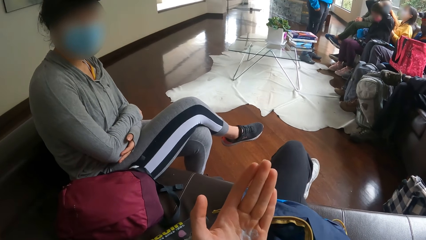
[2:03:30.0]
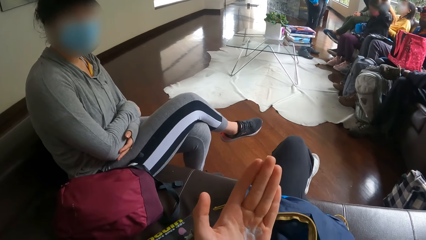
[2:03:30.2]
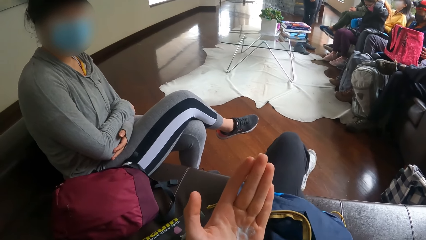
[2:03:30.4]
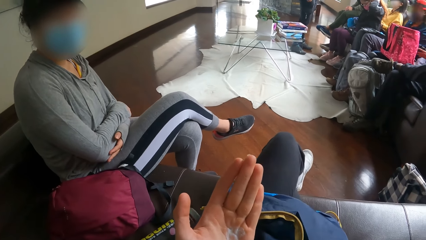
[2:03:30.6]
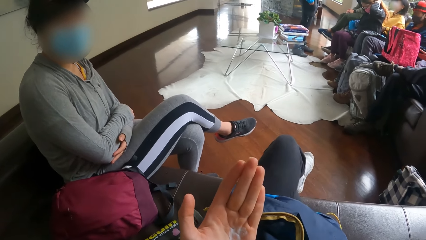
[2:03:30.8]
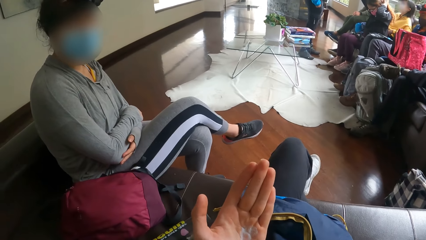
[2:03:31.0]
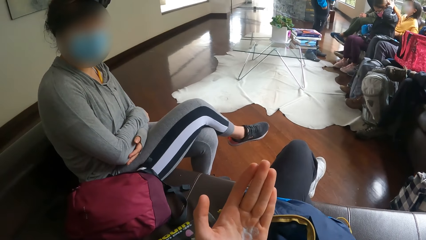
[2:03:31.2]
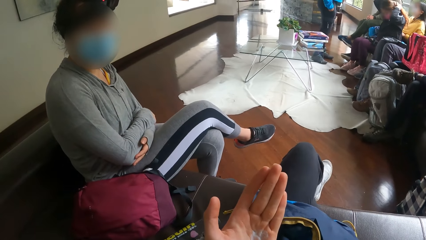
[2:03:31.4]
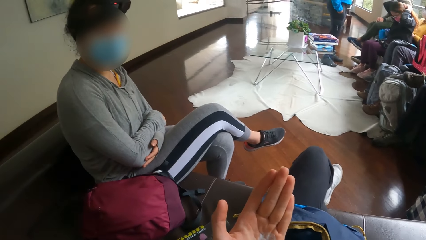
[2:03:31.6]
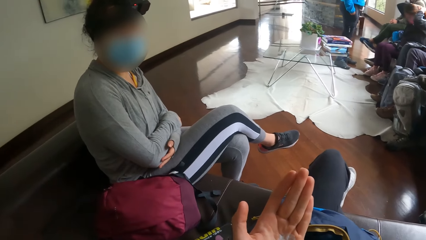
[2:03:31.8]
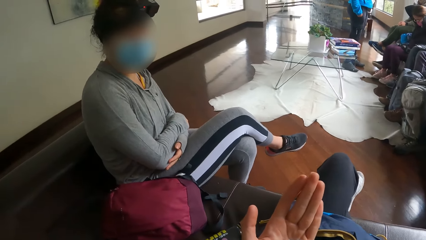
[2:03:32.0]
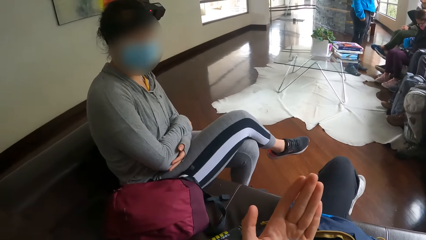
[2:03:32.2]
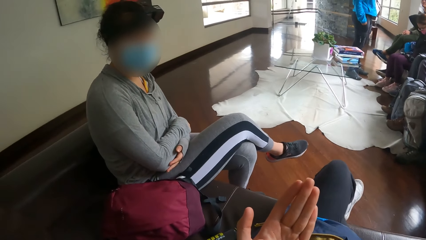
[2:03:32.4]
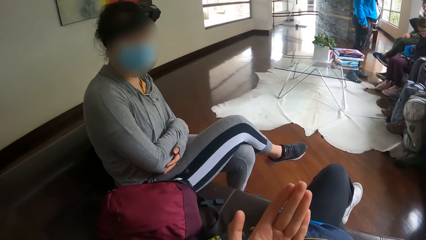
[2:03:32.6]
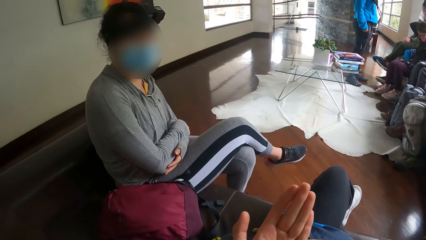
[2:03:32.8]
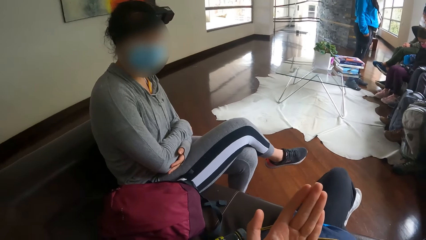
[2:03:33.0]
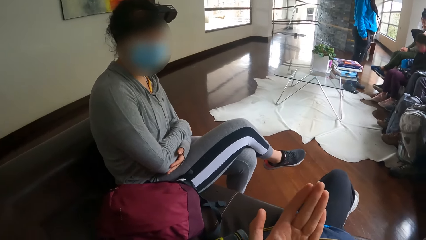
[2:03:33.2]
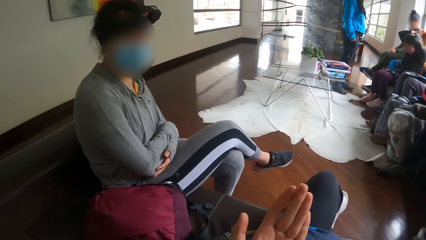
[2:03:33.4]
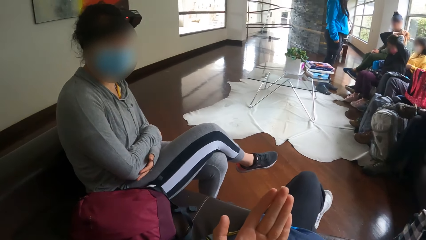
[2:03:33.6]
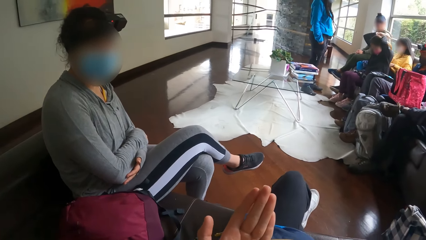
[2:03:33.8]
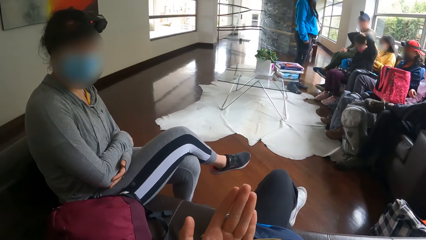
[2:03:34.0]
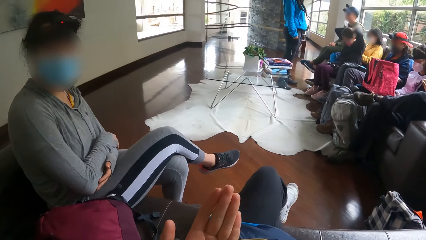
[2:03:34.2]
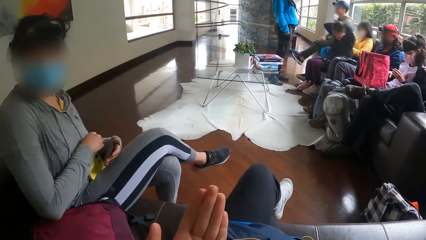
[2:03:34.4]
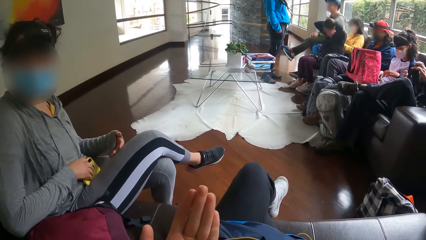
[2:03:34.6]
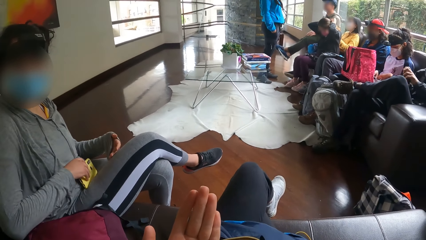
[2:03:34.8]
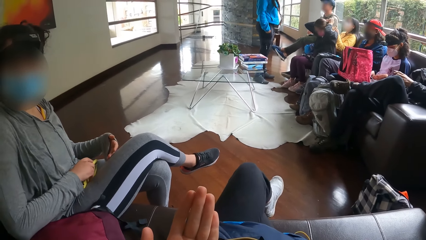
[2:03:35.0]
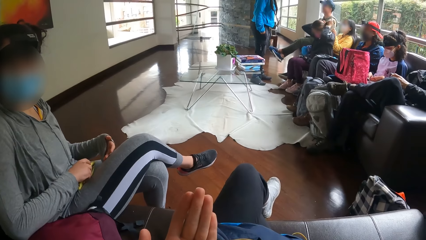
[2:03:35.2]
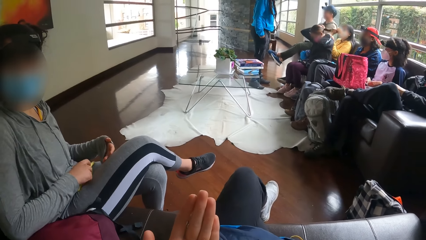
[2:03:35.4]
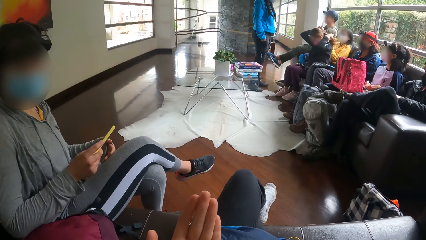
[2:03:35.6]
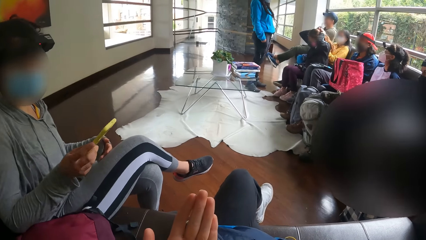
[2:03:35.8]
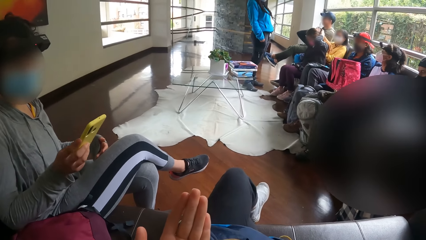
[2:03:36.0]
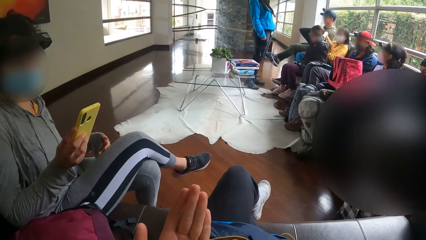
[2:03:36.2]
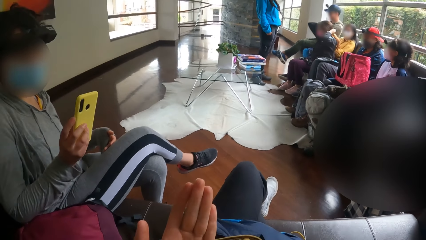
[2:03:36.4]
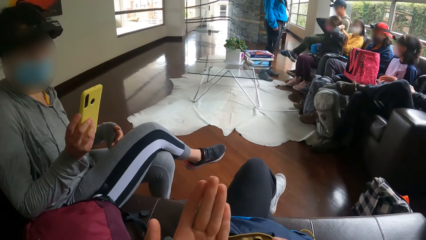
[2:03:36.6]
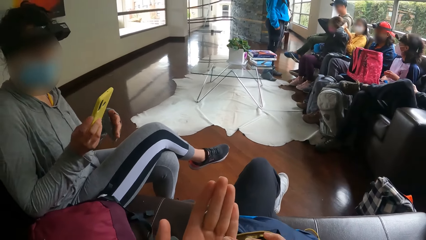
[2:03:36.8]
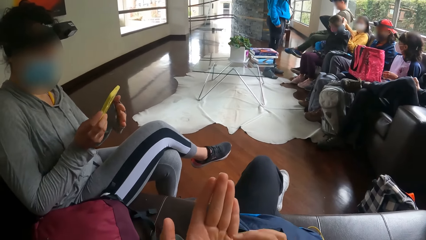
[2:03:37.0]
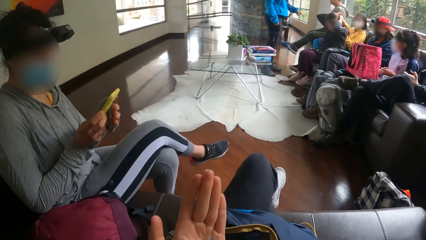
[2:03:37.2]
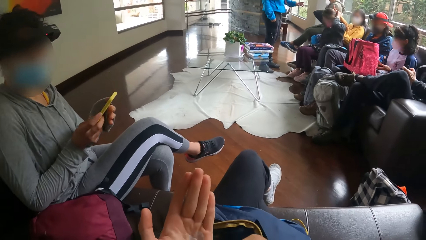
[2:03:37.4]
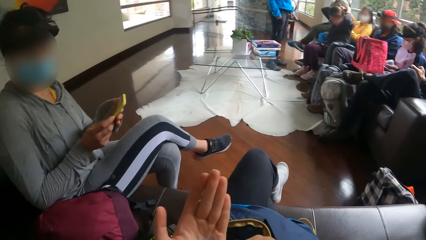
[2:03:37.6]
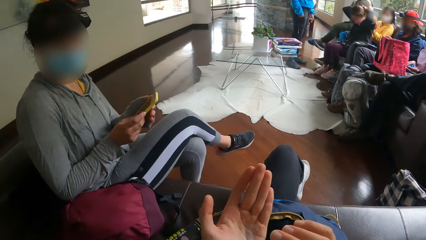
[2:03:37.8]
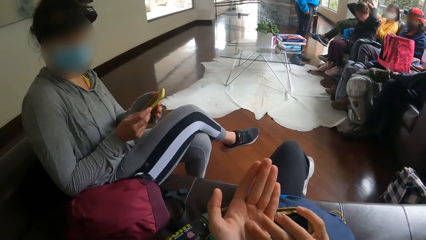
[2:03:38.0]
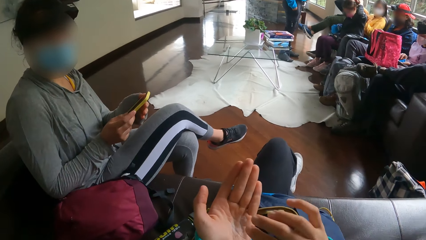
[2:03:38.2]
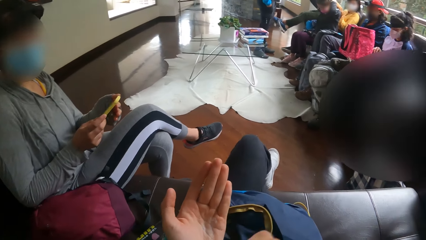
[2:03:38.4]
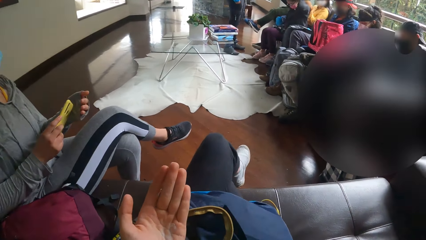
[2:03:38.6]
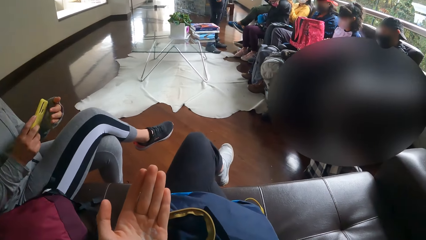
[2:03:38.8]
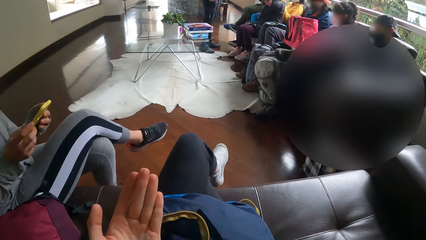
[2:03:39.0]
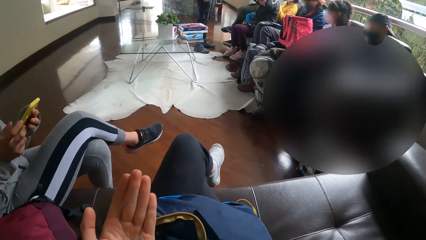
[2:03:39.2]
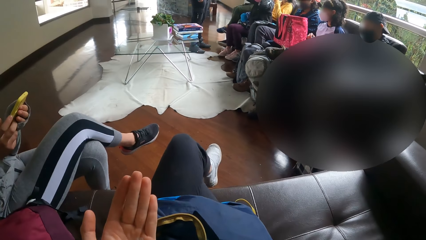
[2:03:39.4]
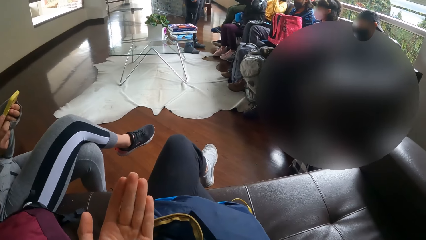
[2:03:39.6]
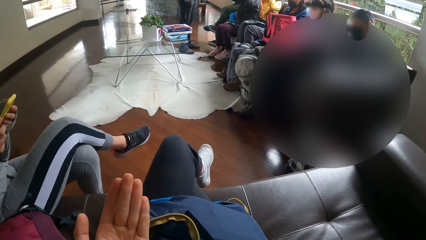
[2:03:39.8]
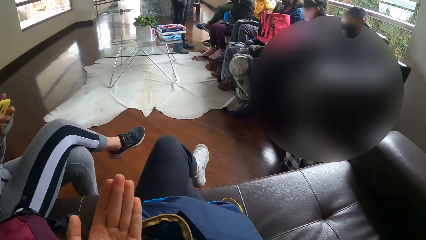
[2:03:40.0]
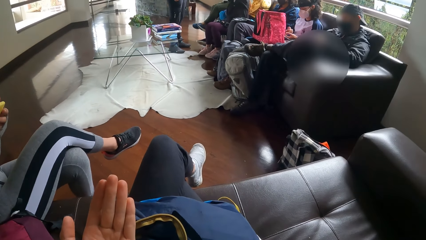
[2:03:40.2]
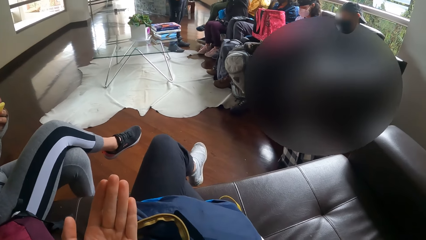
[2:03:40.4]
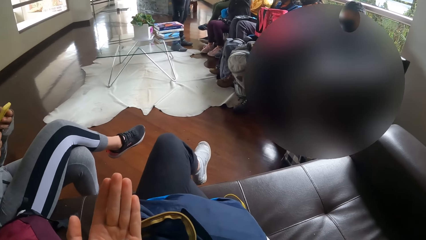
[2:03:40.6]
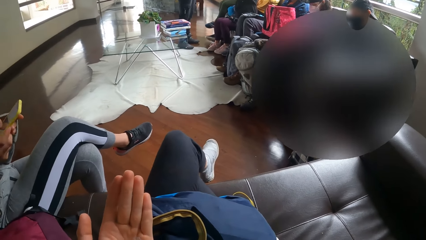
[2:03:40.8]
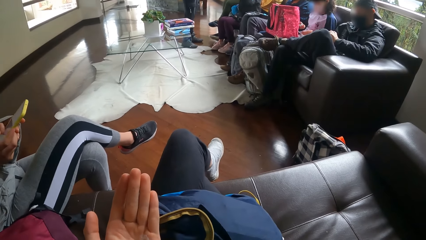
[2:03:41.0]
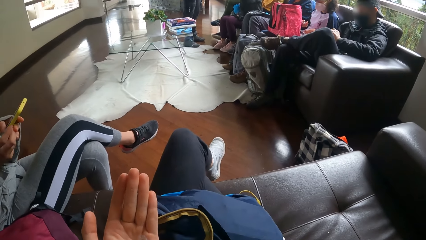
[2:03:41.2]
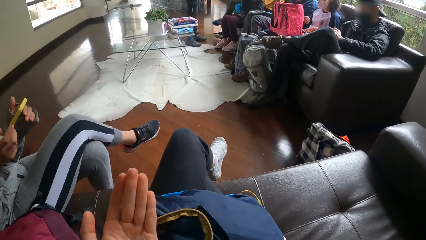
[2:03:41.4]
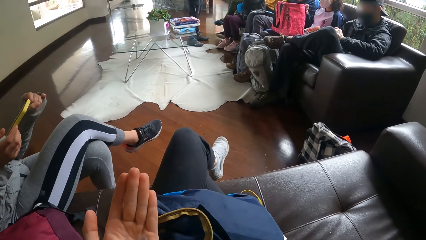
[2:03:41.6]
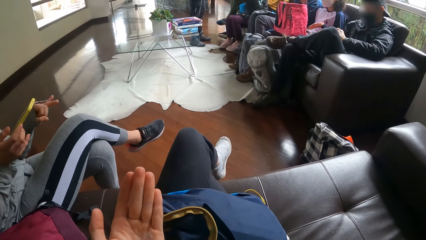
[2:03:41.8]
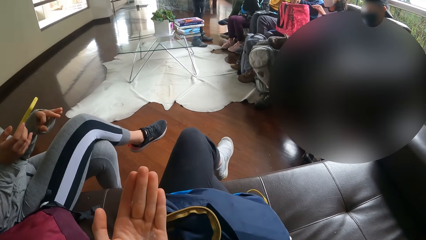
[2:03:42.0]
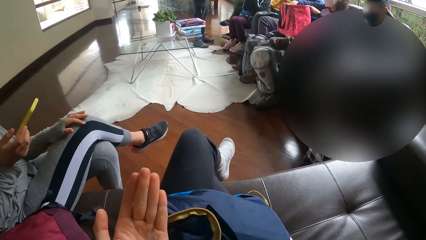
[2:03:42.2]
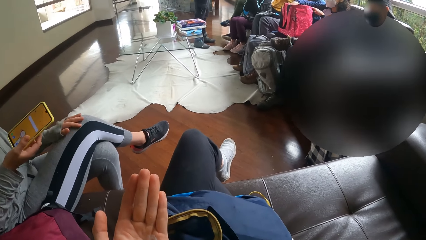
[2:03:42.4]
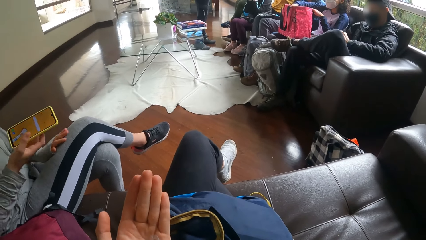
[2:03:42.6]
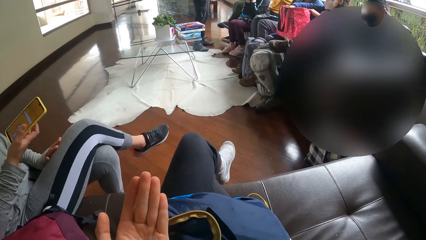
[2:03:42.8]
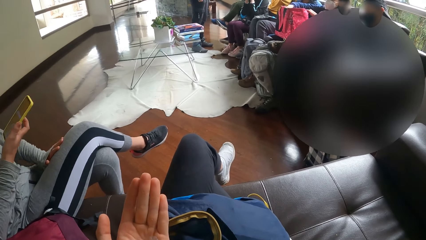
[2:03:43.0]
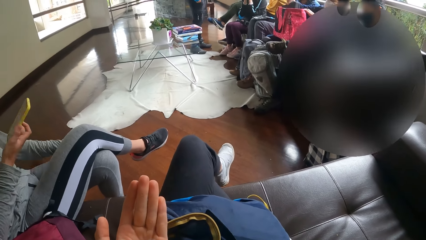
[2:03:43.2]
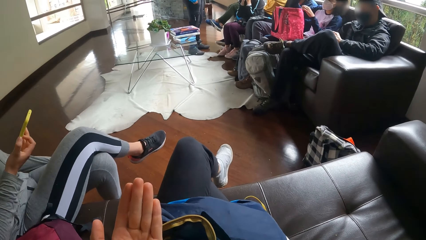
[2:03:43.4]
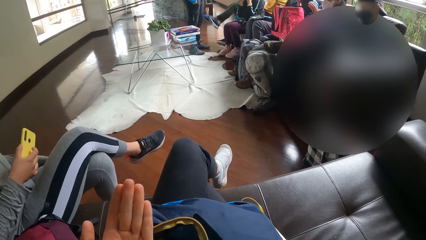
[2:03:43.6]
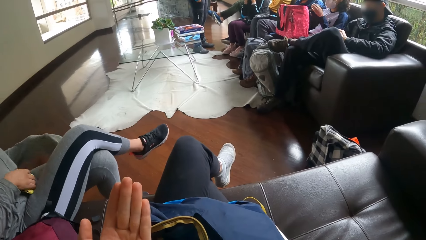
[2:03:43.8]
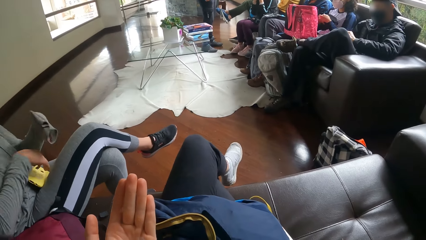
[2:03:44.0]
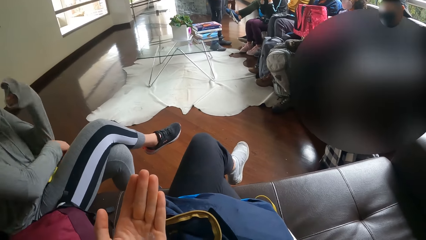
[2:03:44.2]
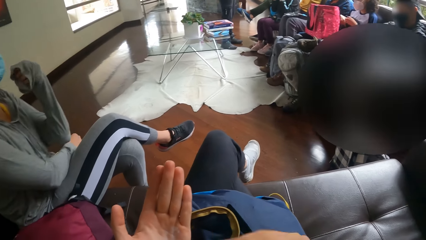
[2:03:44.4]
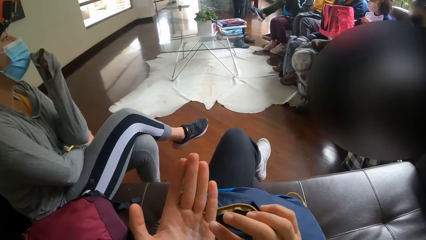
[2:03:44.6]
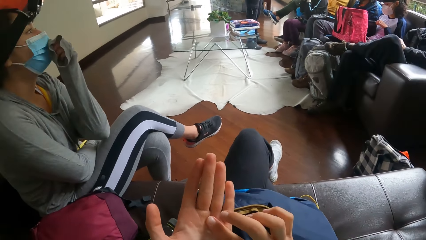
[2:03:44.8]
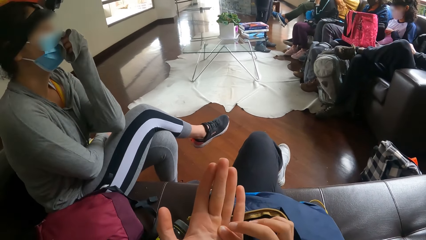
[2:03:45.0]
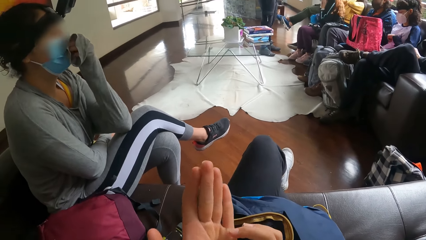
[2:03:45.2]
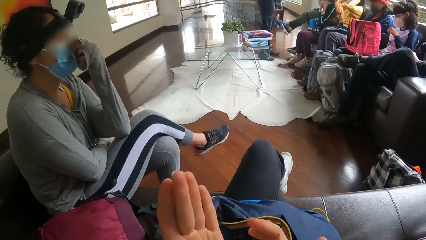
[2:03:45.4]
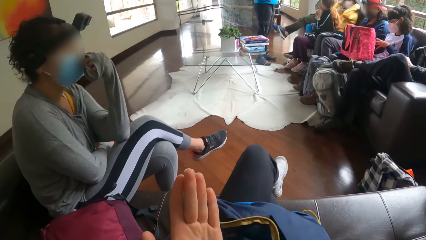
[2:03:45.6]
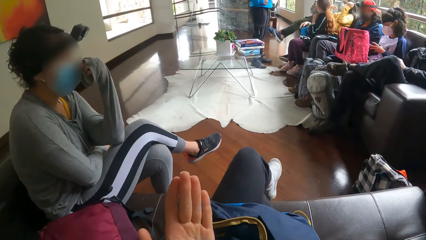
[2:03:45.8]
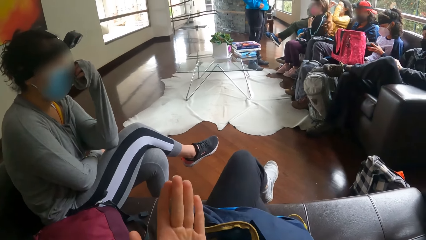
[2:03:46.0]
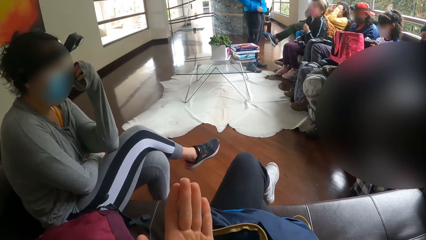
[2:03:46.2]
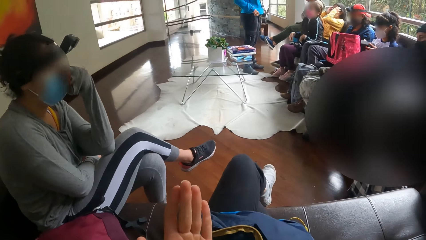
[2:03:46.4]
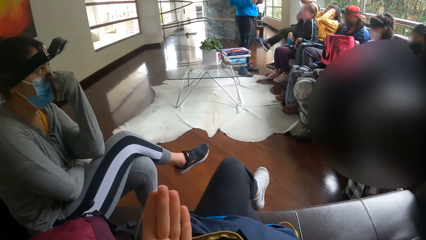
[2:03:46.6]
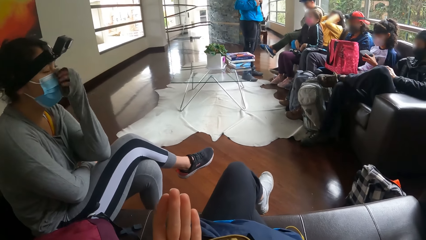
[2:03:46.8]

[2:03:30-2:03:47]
The woman picks up the phone from her thigh with her right hand, observes the phone, operates the phone with her right hand and places her left hand on the phone in her right hand. The camera wearer touches the cream on her left palm with her right hand. The woman operates the phone with both hands, places the phone on her thigh with her right hand, touches her cheek and scratches her nose with her left hand. The camera wearer touches the cream on her left palm with her right hand.
